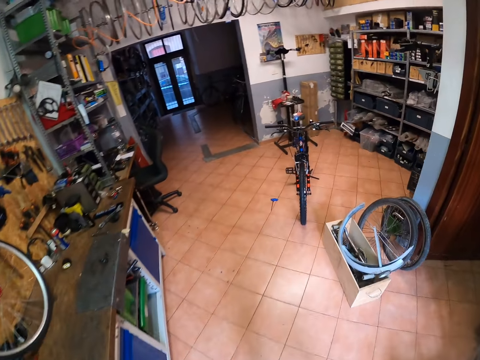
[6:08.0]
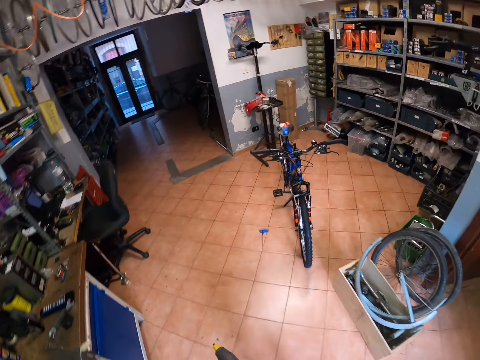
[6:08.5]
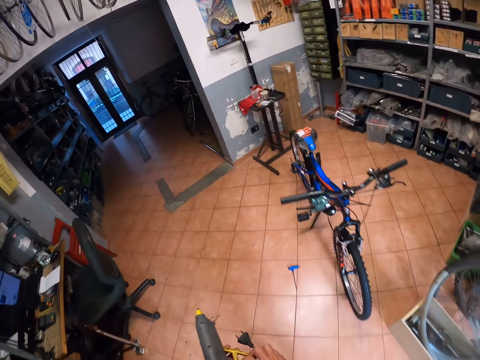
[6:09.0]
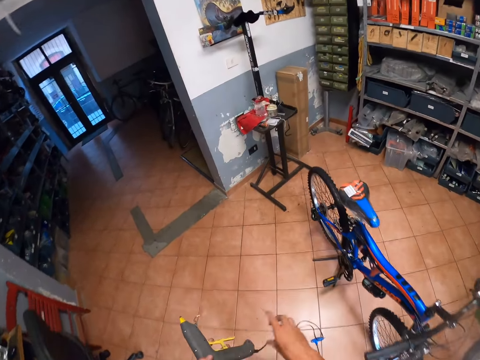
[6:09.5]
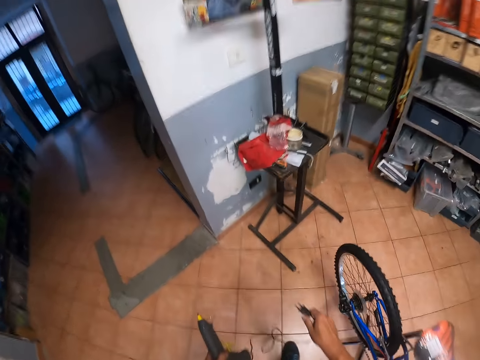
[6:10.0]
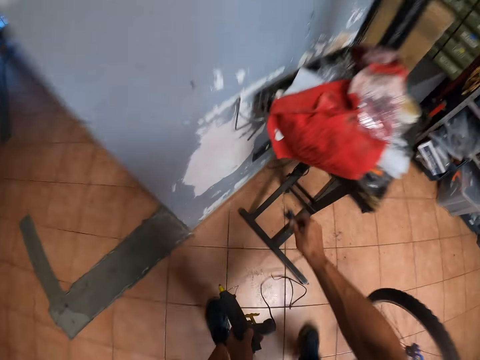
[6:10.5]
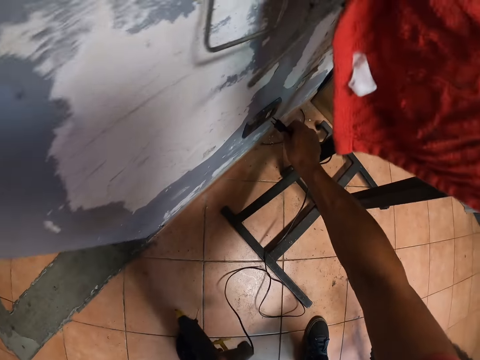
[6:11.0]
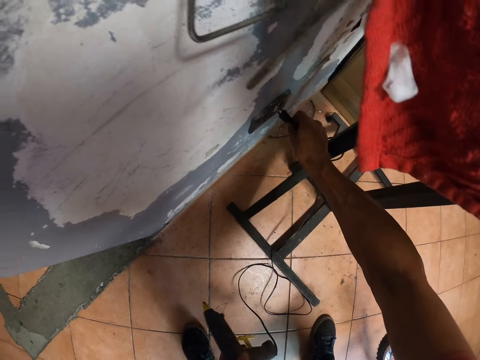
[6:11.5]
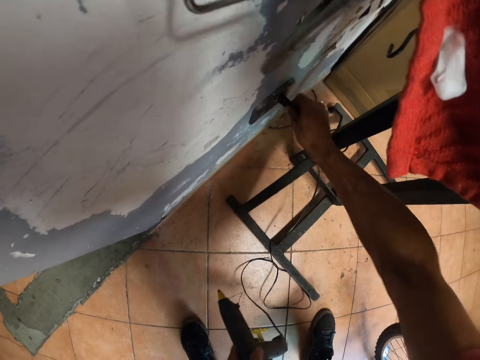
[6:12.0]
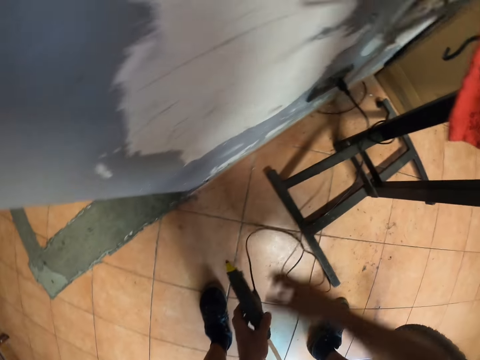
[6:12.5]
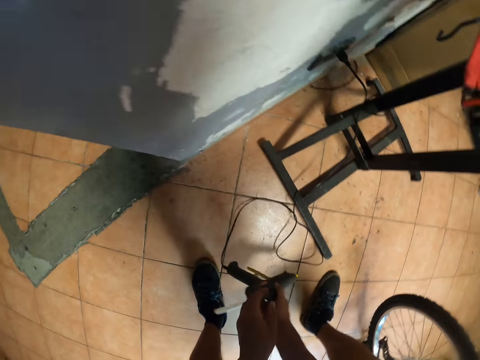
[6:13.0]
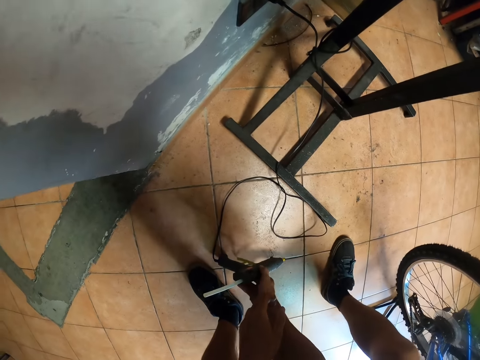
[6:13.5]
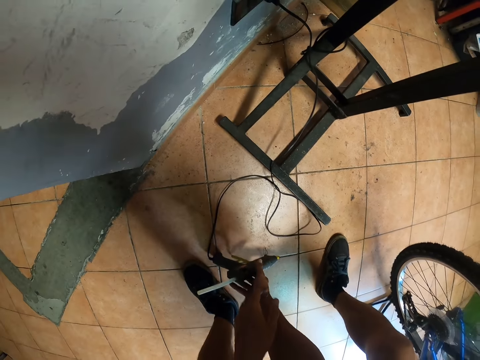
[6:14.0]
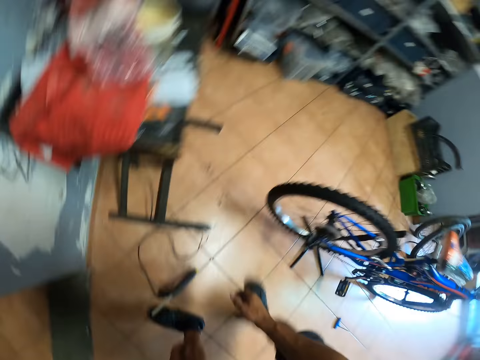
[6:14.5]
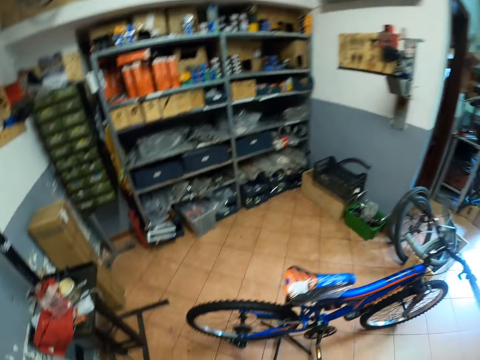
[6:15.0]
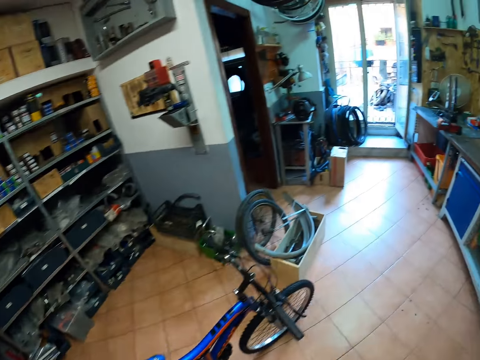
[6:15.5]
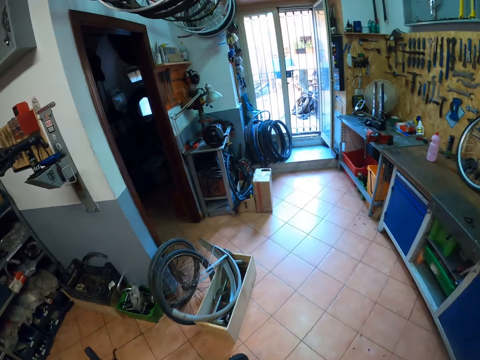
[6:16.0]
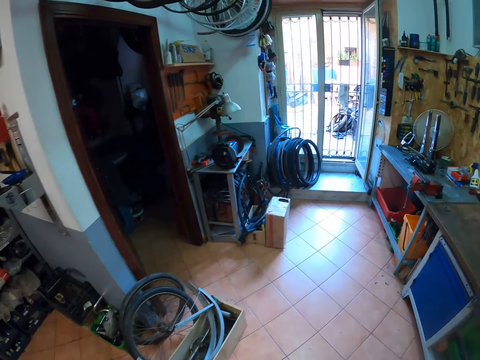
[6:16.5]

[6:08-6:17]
The camera wearer walks to a wall socket. They plug the wire of the electric soldering iron in the wall socket. They drop the electric soldering iron on the floor. They walk around the room.
